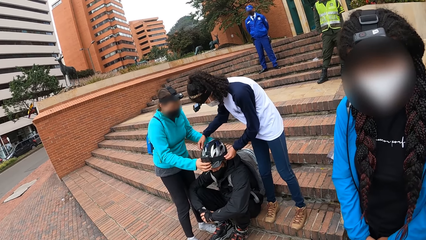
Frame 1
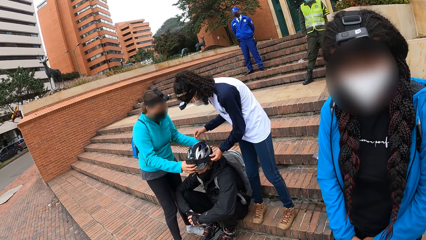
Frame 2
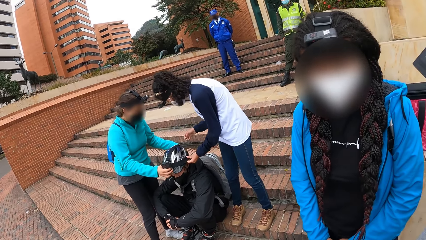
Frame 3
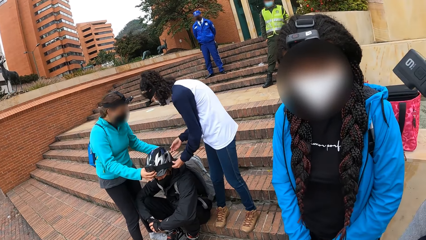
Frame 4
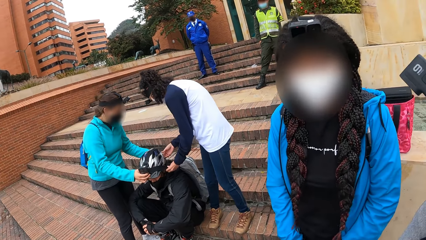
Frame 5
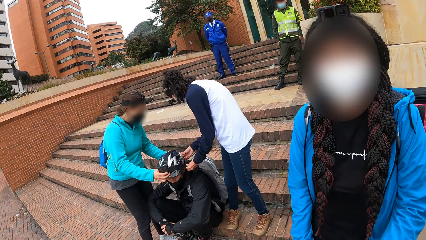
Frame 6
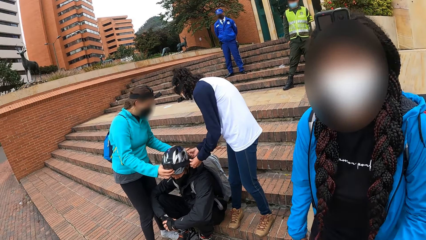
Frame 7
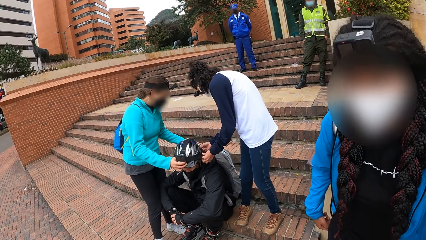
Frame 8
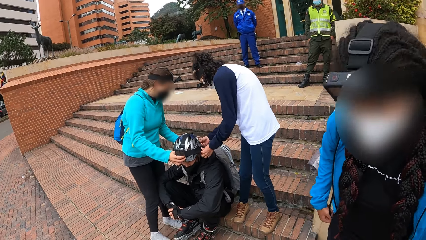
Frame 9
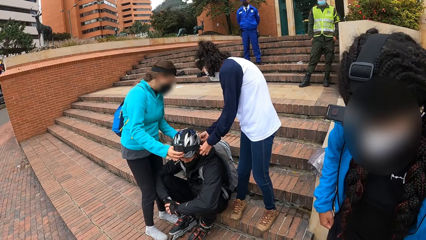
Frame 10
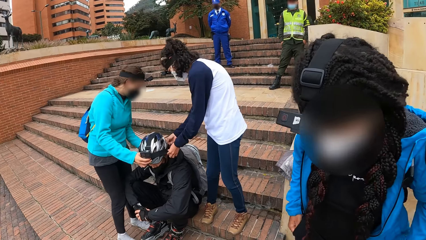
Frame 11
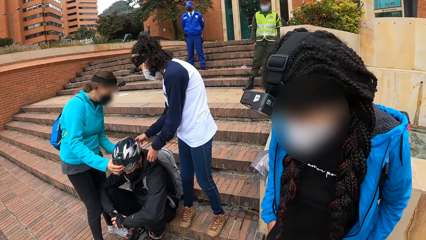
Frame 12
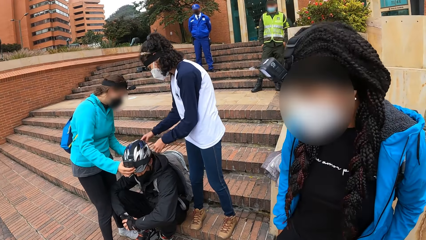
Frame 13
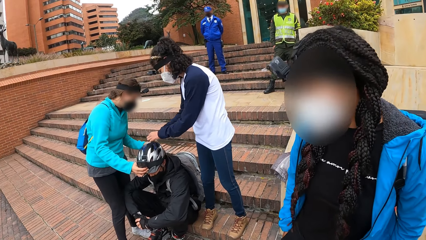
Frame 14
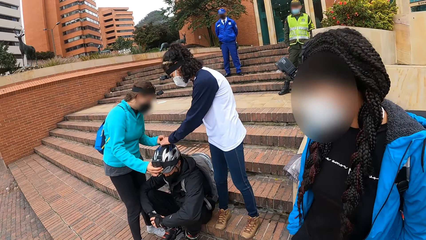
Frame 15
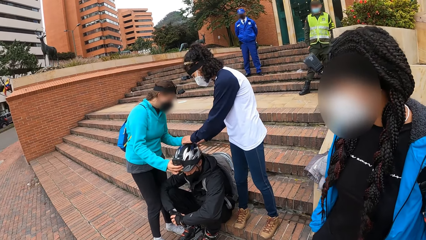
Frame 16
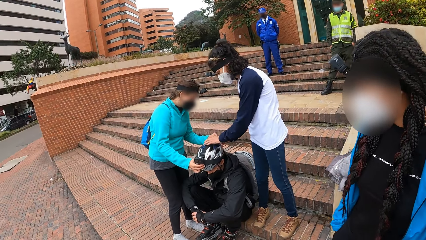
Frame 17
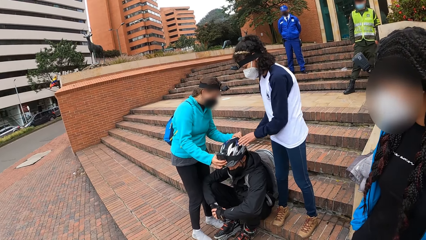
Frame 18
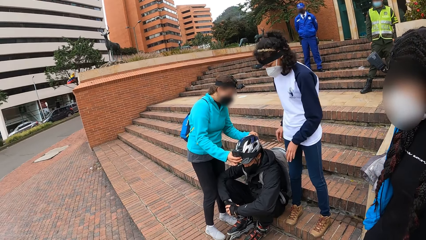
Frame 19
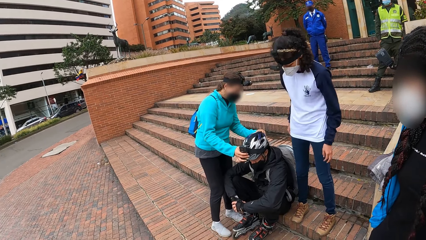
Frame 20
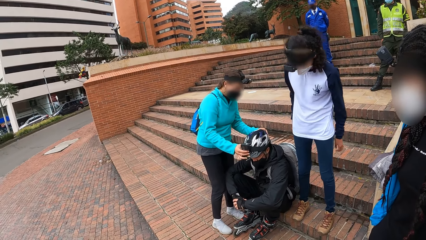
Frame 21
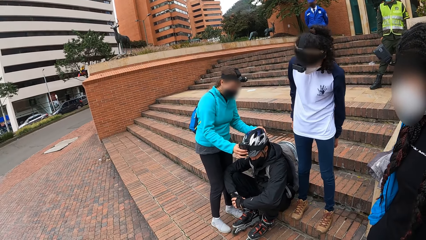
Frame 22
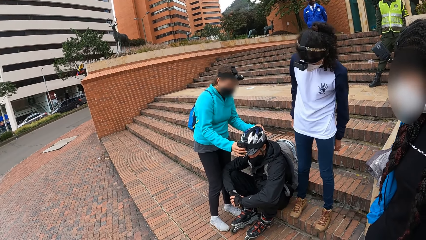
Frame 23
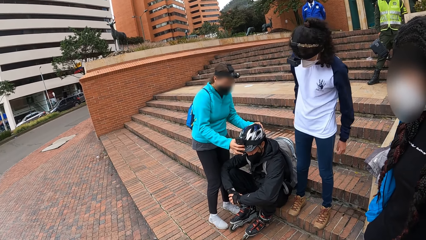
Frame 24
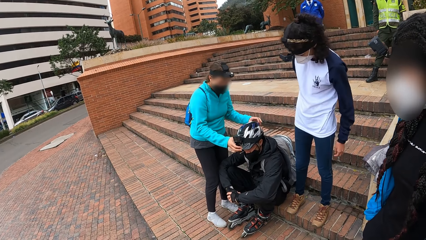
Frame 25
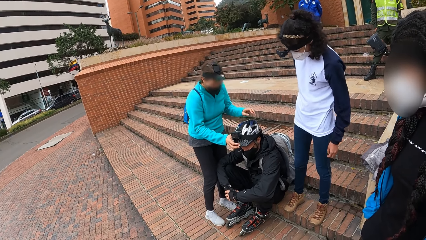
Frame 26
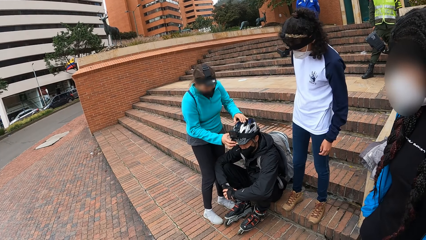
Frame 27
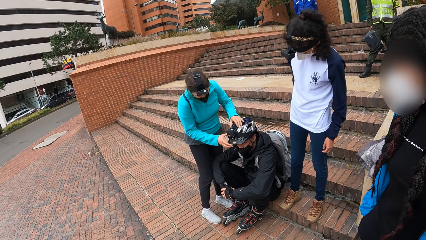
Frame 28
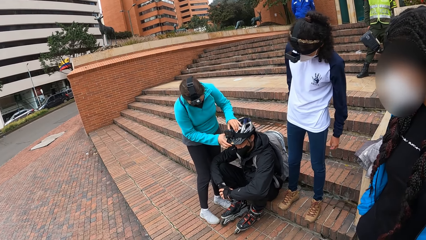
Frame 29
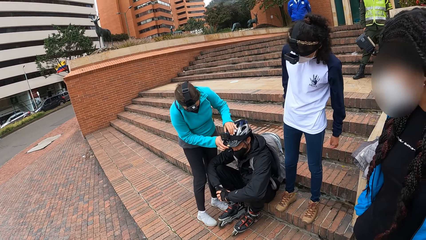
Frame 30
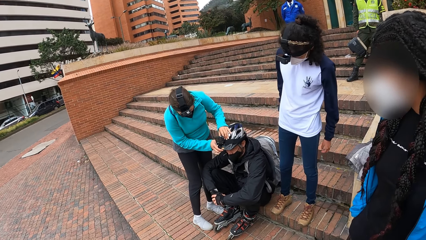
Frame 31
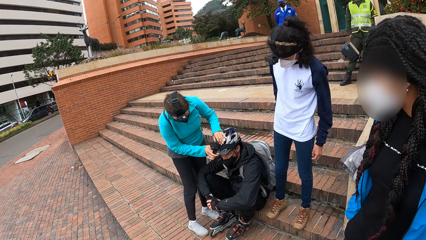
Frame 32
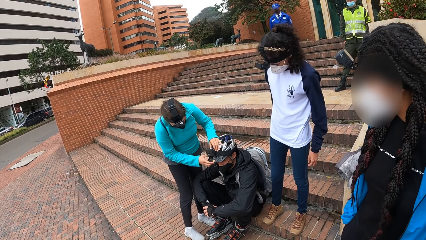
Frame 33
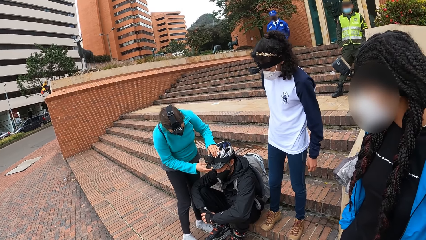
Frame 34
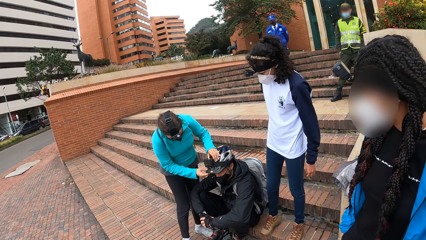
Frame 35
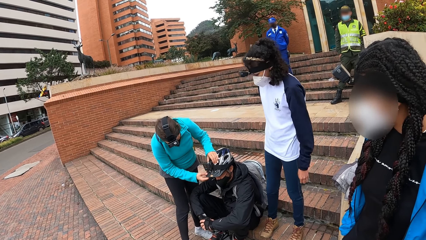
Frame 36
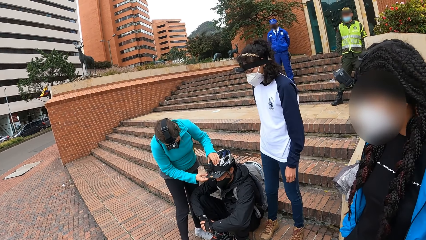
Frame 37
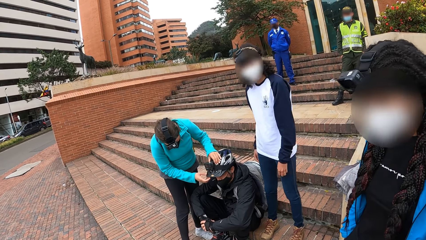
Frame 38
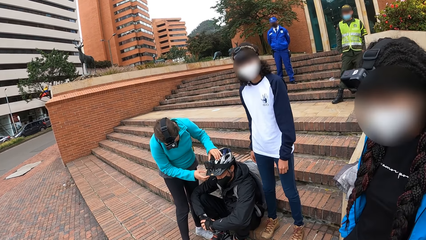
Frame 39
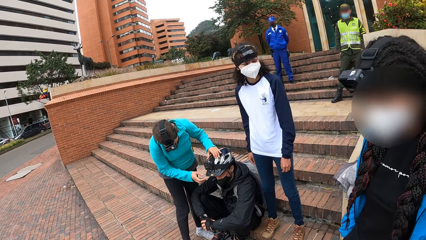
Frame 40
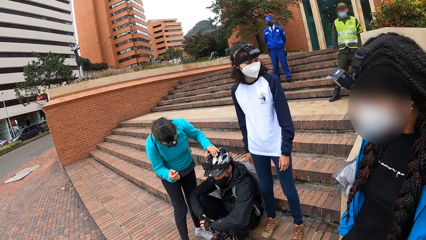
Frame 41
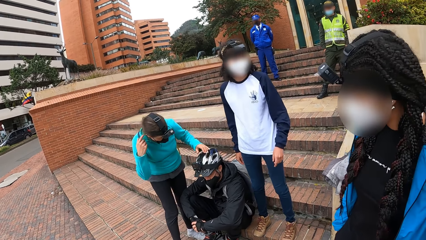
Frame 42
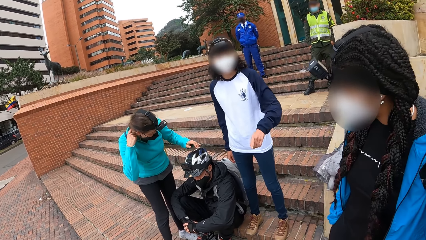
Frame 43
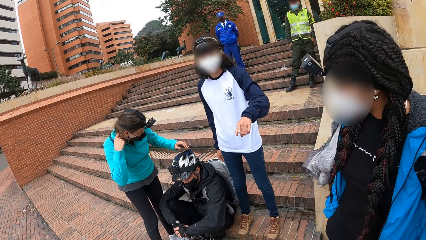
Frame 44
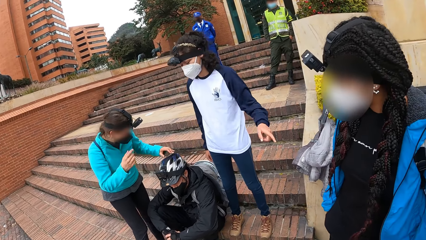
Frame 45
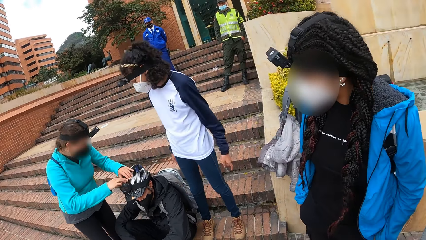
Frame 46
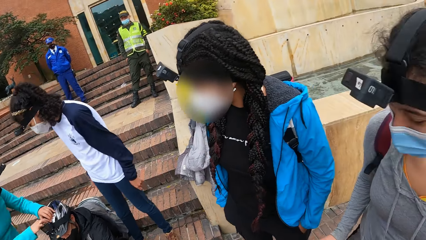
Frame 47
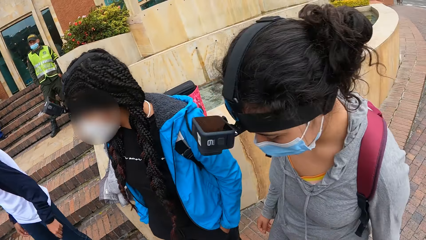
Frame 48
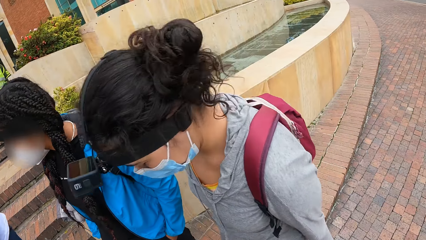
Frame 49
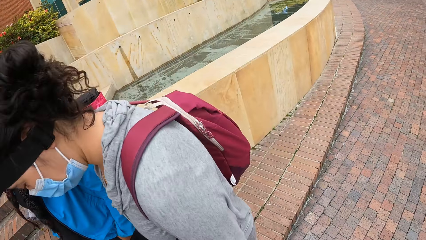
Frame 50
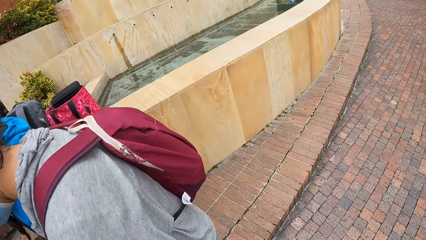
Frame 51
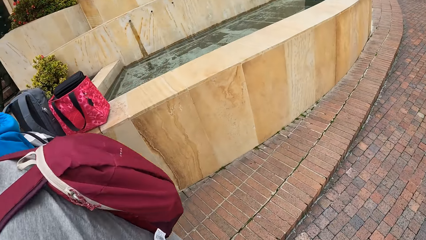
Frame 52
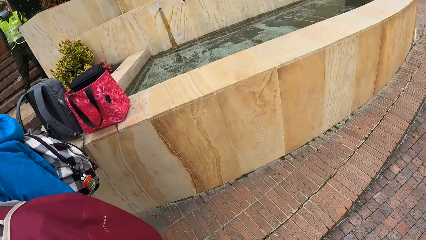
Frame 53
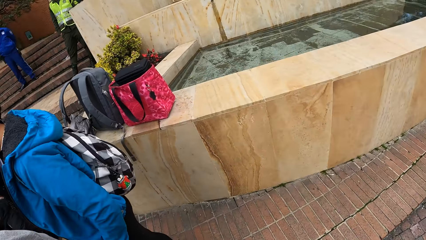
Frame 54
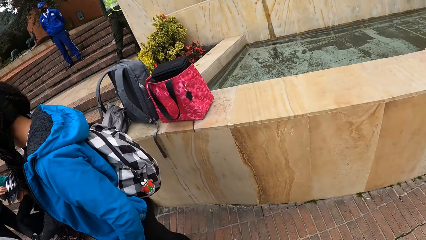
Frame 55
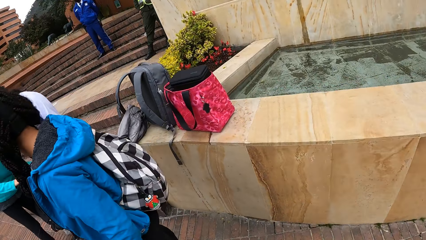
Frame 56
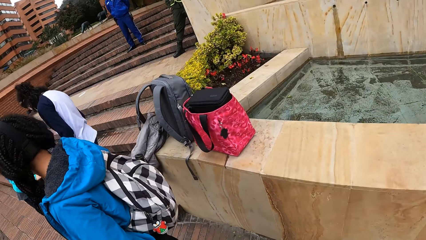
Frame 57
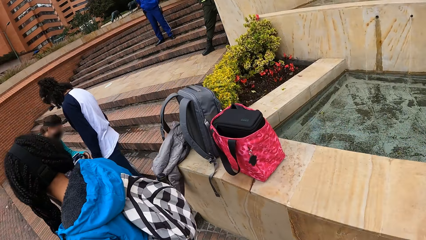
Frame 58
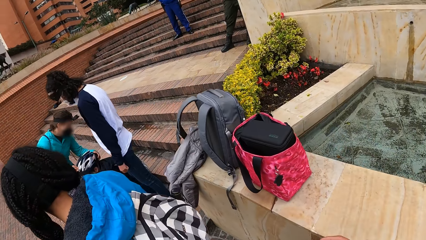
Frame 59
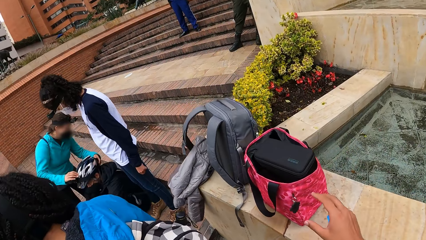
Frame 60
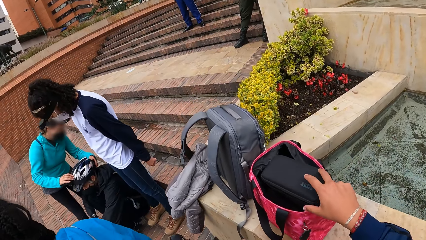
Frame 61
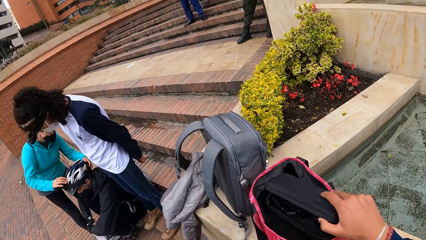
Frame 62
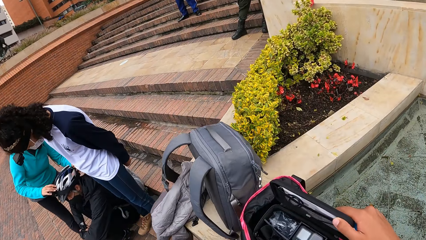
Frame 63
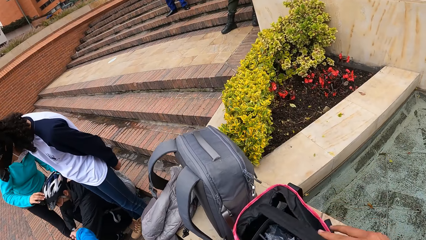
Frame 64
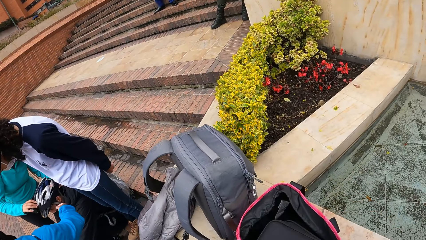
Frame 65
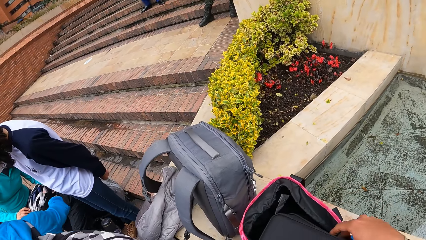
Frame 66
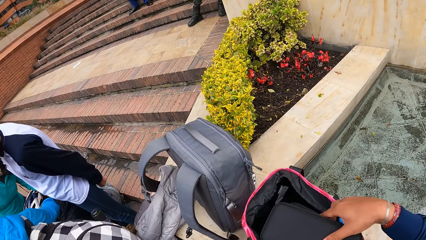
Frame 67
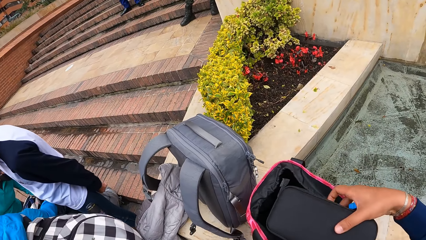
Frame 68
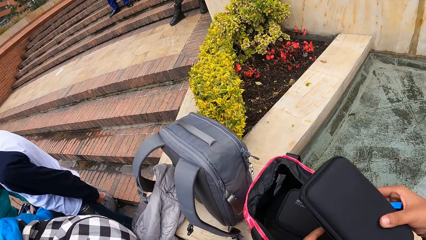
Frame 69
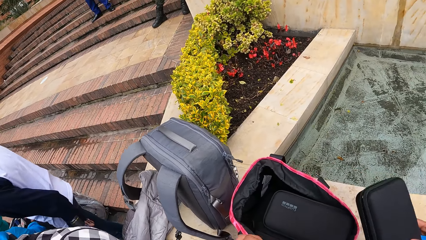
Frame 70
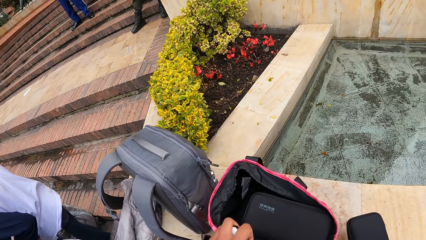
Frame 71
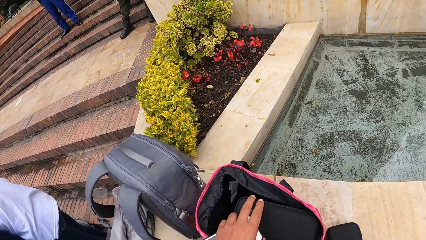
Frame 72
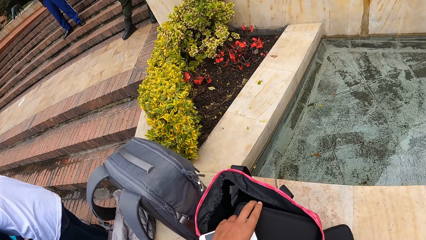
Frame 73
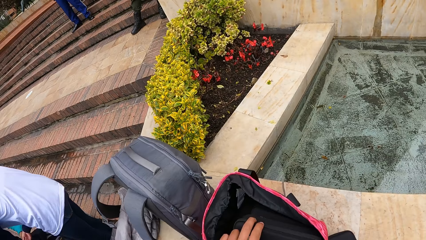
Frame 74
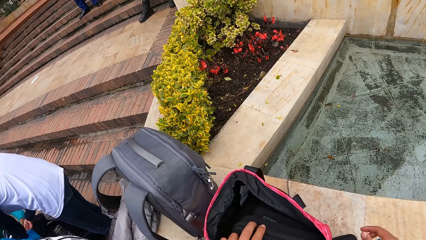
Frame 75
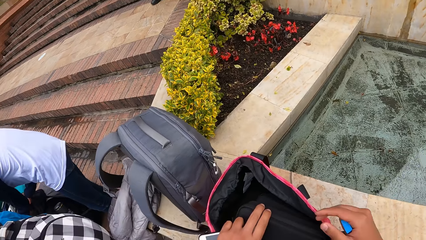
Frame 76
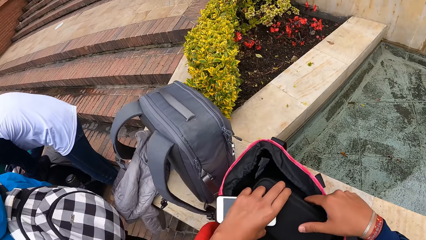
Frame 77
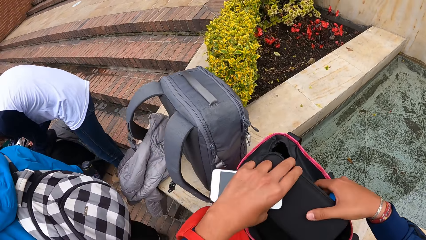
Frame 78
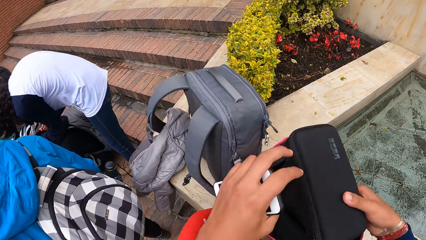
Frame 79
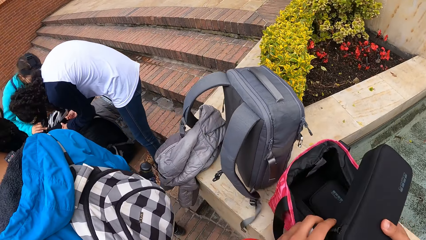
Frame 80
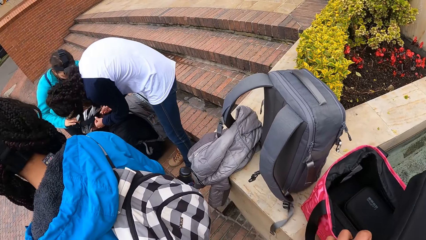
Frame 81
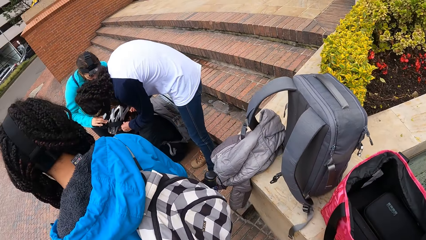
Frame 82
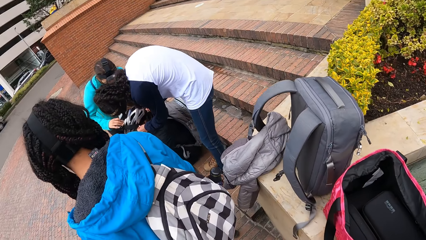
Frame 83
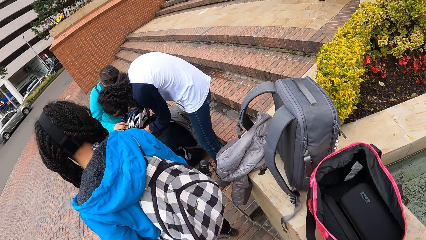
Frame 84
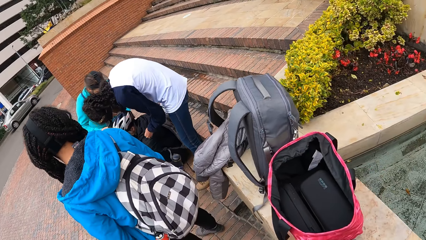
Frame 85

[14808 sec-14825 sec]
The camera wearer walks. She opens the box with her right hand. She lifts the box from the bag with her right hand. She puts the box on the fence. She picks up the box with both hands.
